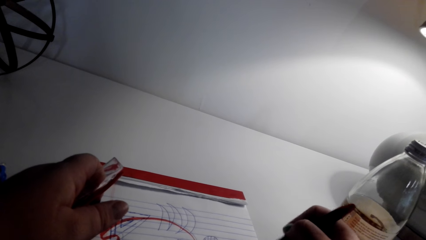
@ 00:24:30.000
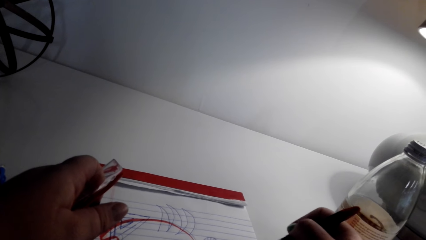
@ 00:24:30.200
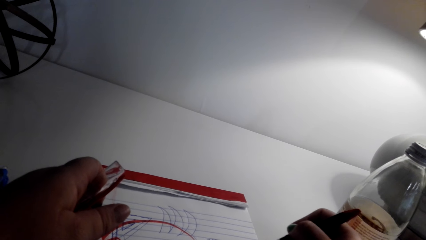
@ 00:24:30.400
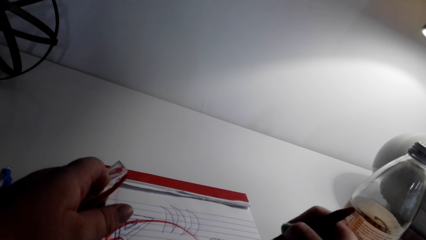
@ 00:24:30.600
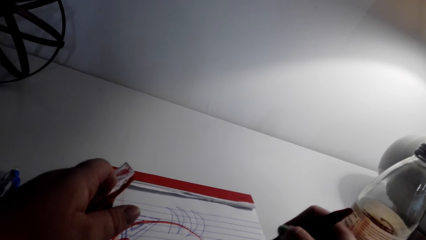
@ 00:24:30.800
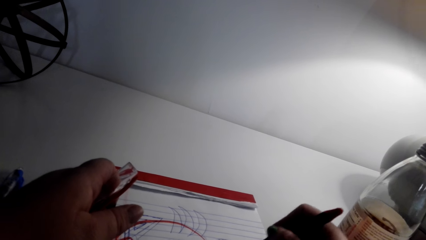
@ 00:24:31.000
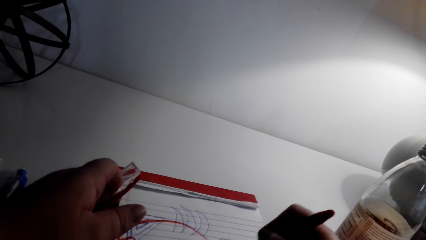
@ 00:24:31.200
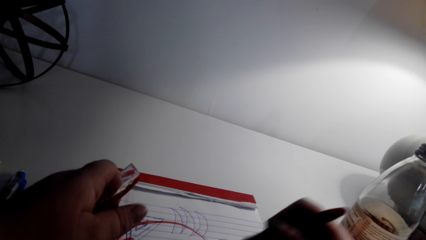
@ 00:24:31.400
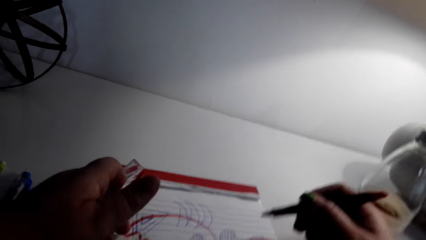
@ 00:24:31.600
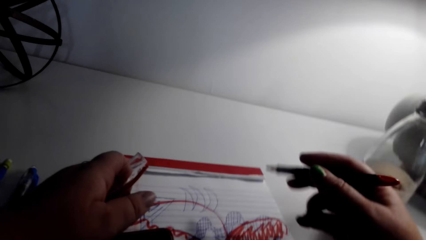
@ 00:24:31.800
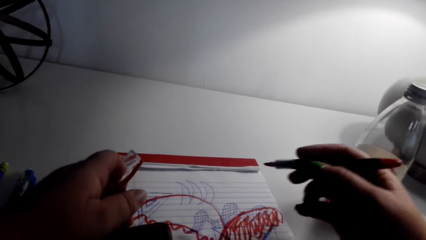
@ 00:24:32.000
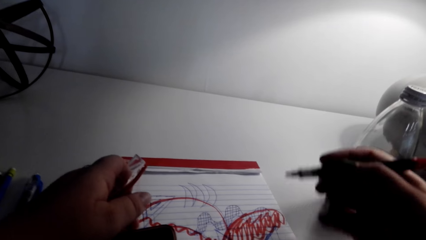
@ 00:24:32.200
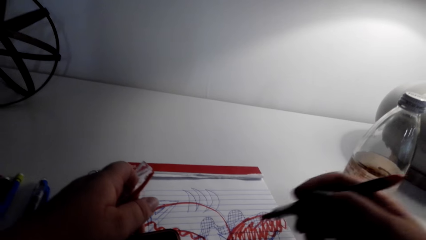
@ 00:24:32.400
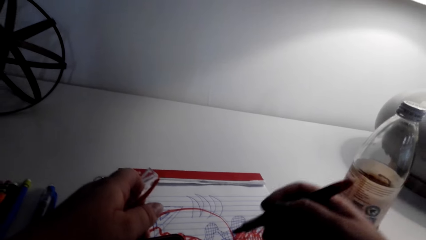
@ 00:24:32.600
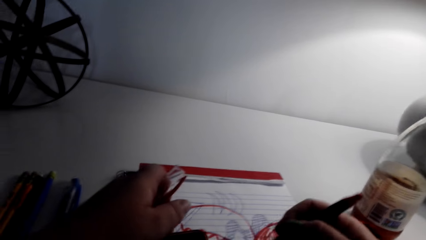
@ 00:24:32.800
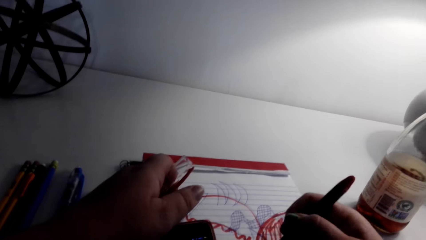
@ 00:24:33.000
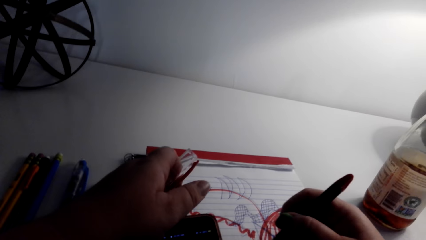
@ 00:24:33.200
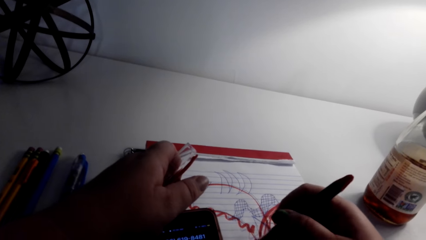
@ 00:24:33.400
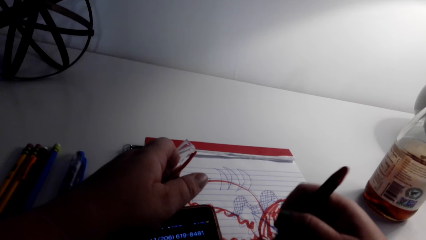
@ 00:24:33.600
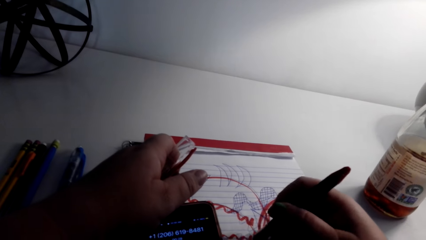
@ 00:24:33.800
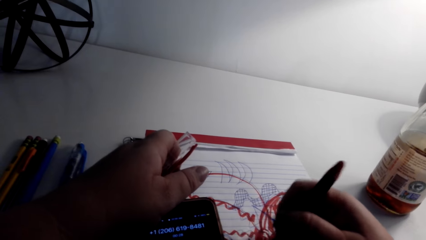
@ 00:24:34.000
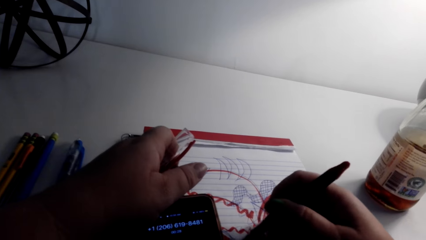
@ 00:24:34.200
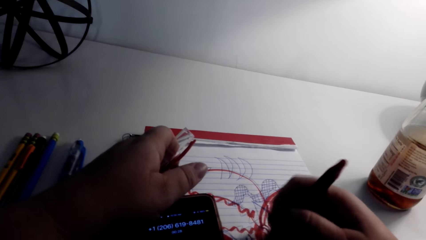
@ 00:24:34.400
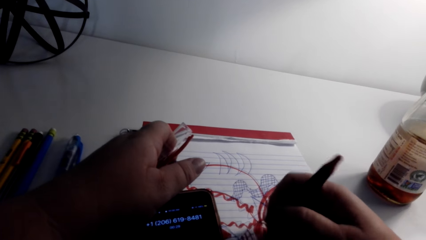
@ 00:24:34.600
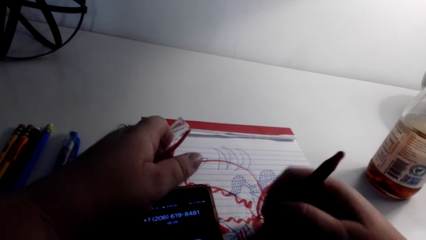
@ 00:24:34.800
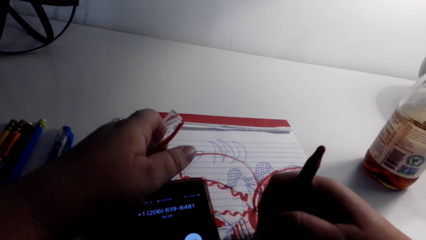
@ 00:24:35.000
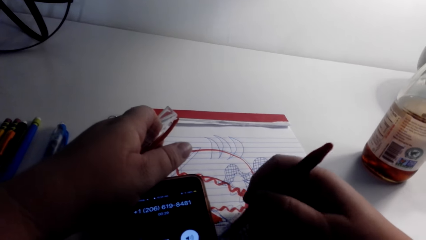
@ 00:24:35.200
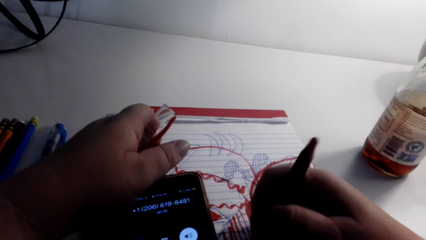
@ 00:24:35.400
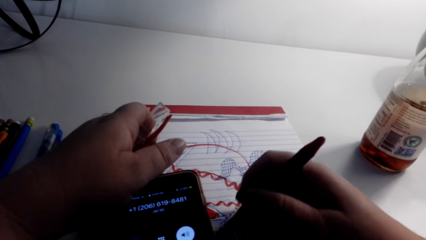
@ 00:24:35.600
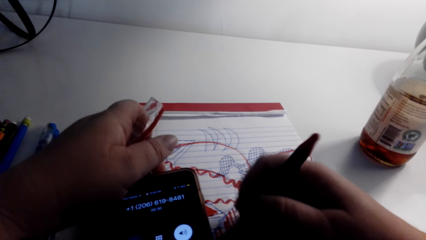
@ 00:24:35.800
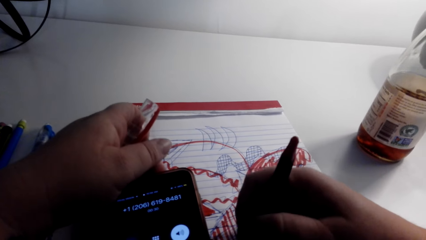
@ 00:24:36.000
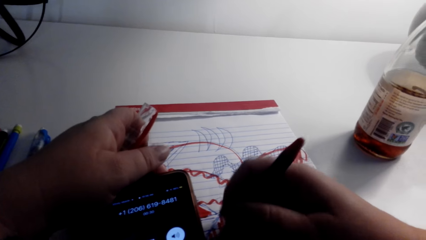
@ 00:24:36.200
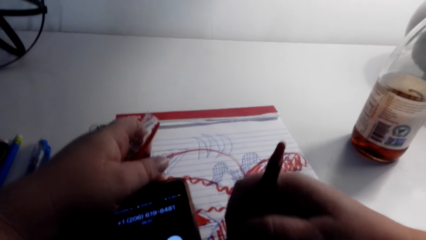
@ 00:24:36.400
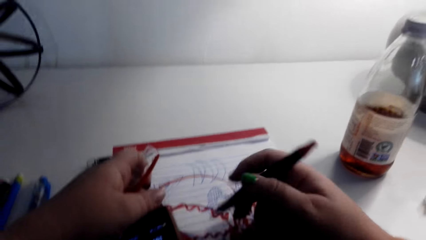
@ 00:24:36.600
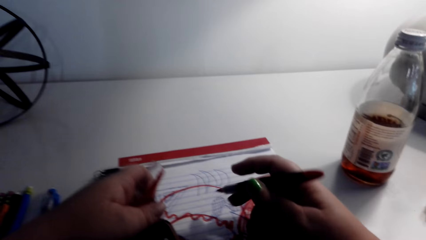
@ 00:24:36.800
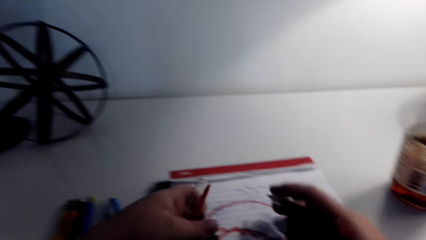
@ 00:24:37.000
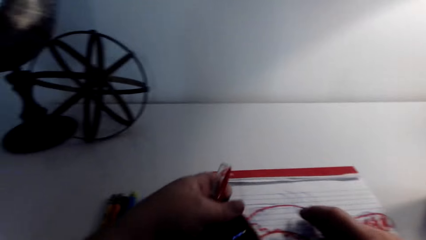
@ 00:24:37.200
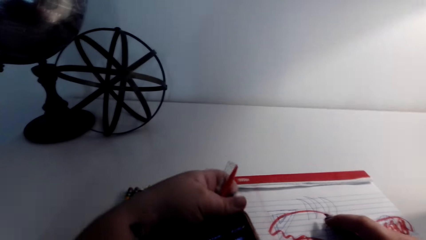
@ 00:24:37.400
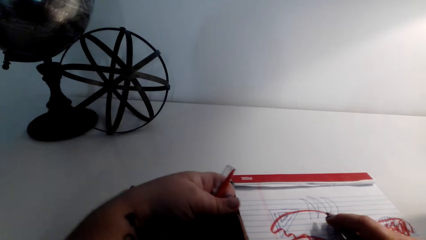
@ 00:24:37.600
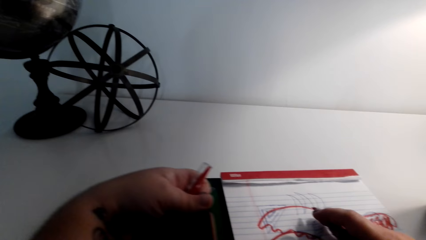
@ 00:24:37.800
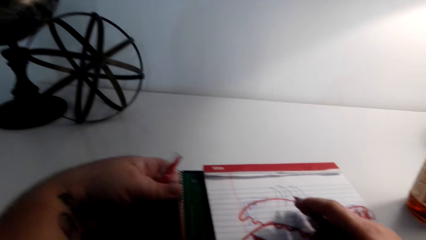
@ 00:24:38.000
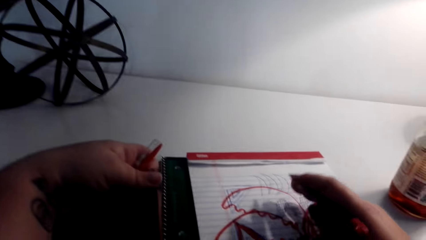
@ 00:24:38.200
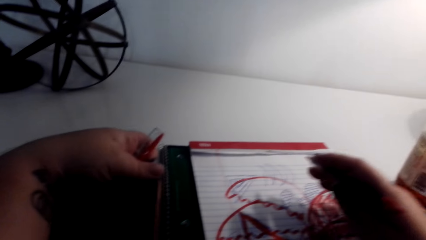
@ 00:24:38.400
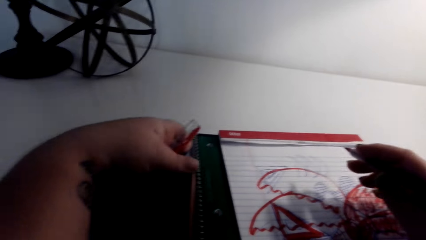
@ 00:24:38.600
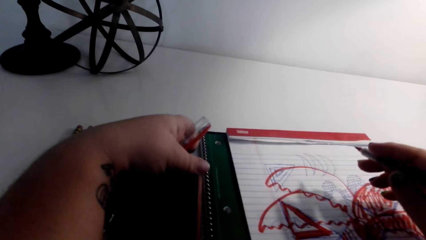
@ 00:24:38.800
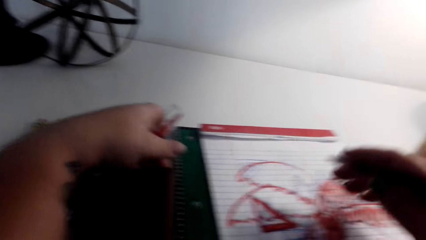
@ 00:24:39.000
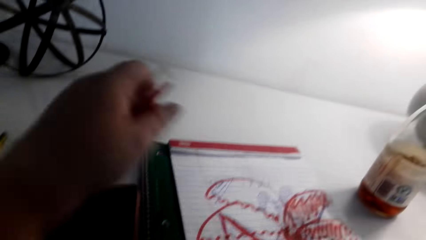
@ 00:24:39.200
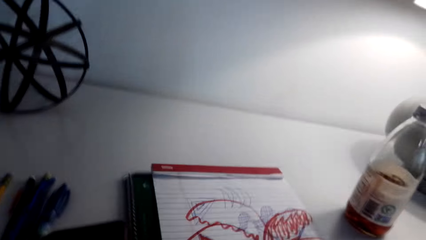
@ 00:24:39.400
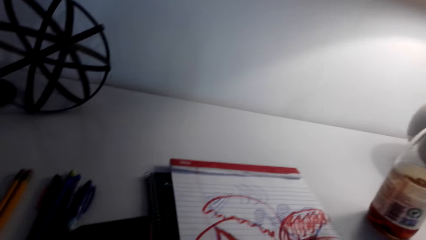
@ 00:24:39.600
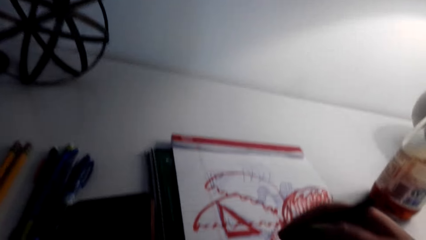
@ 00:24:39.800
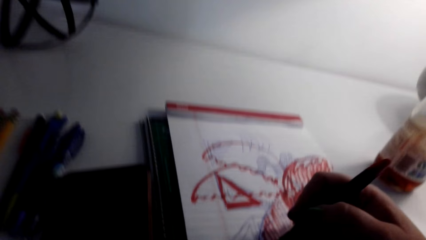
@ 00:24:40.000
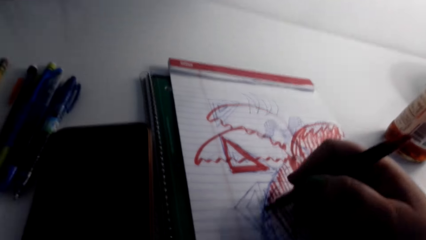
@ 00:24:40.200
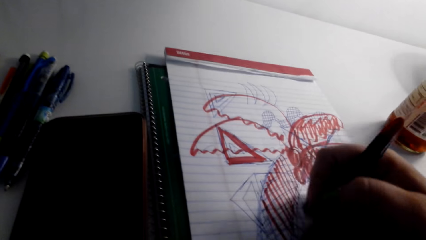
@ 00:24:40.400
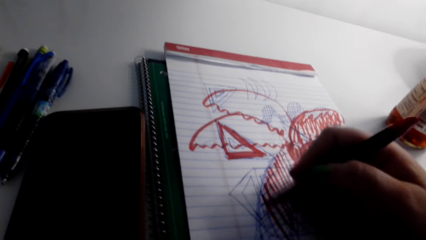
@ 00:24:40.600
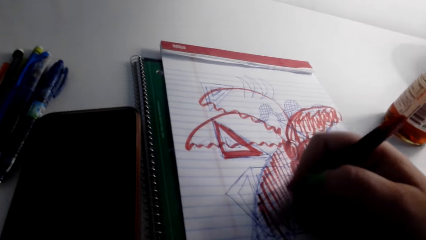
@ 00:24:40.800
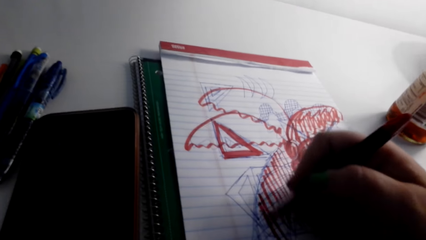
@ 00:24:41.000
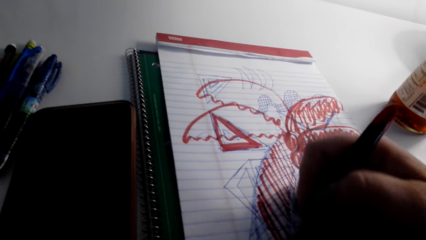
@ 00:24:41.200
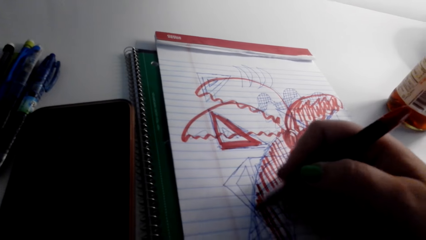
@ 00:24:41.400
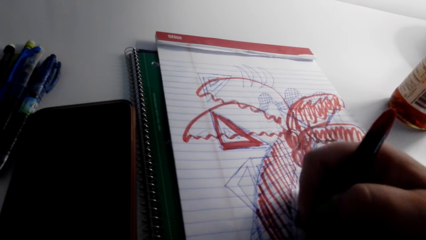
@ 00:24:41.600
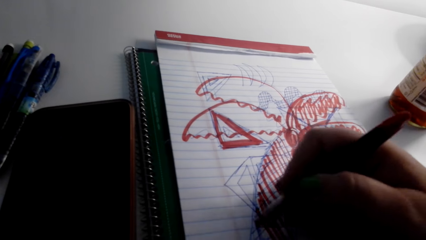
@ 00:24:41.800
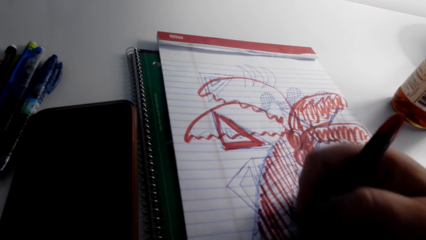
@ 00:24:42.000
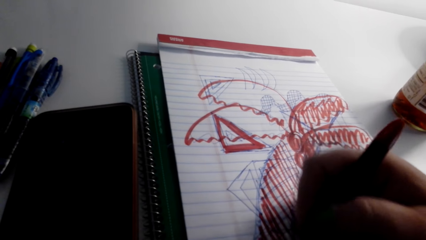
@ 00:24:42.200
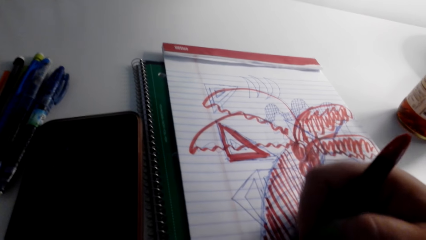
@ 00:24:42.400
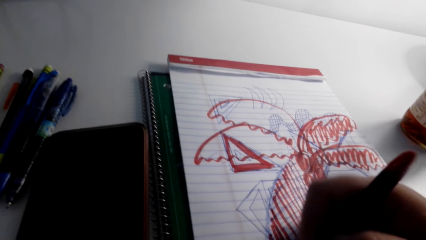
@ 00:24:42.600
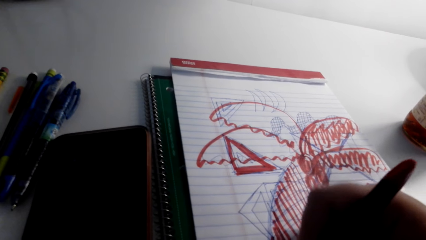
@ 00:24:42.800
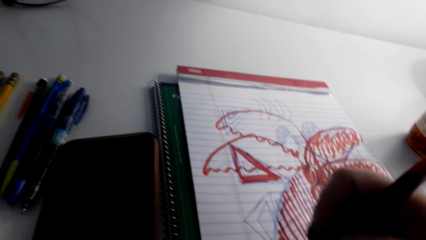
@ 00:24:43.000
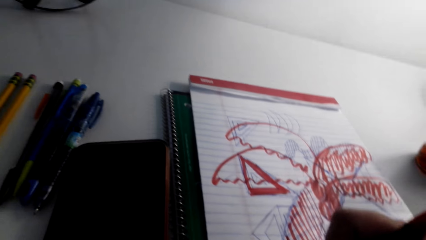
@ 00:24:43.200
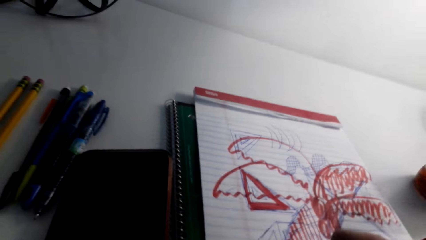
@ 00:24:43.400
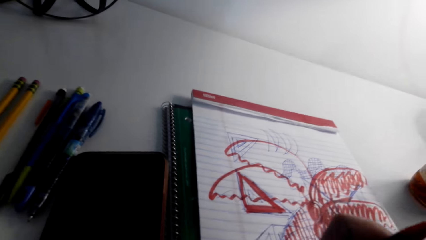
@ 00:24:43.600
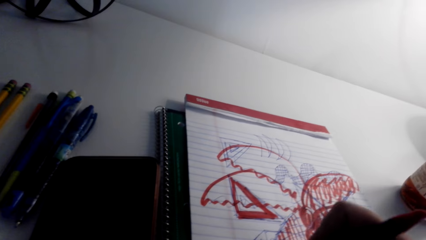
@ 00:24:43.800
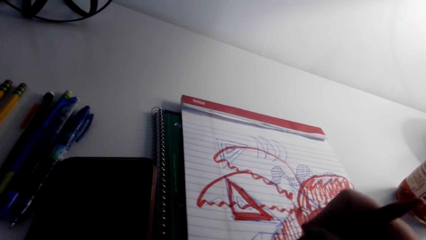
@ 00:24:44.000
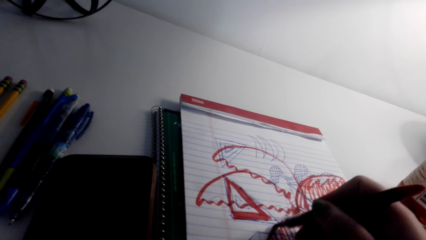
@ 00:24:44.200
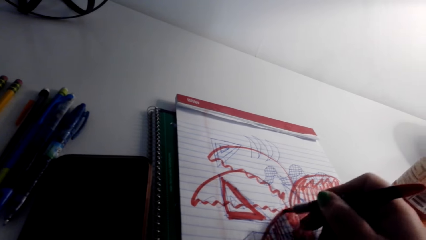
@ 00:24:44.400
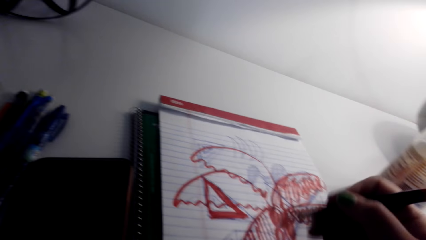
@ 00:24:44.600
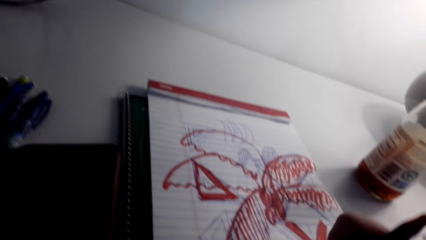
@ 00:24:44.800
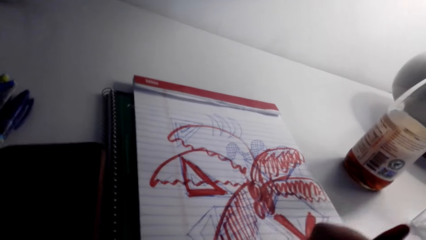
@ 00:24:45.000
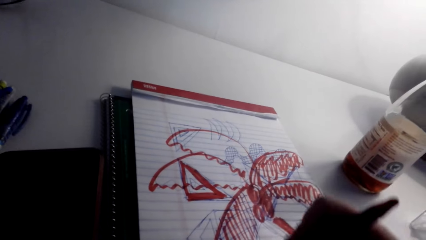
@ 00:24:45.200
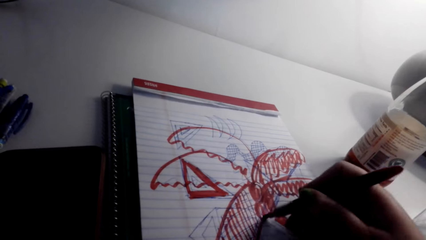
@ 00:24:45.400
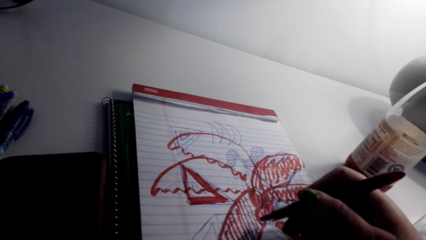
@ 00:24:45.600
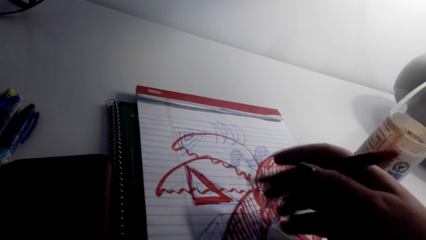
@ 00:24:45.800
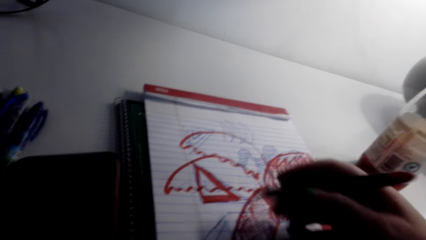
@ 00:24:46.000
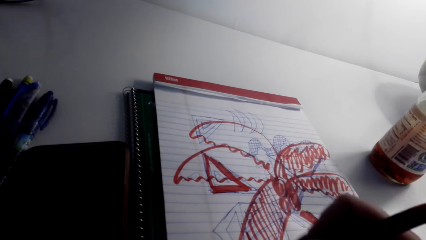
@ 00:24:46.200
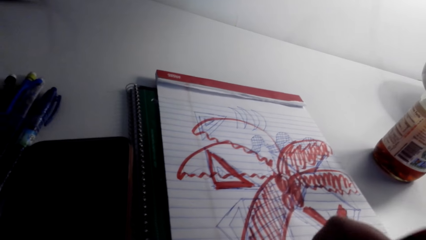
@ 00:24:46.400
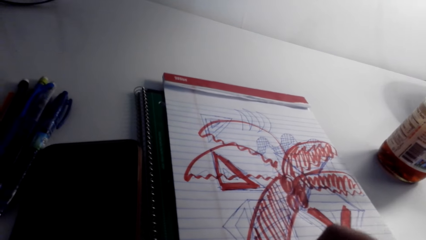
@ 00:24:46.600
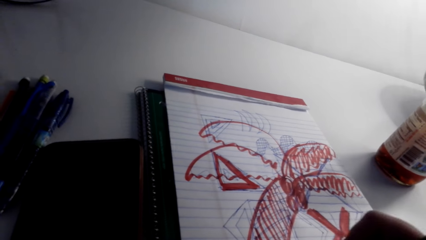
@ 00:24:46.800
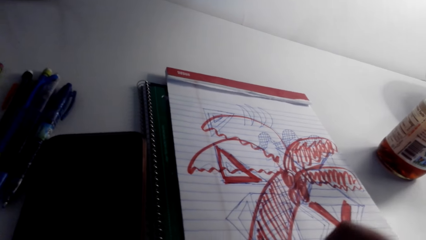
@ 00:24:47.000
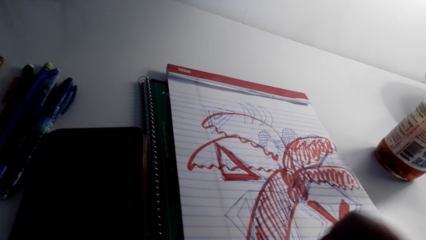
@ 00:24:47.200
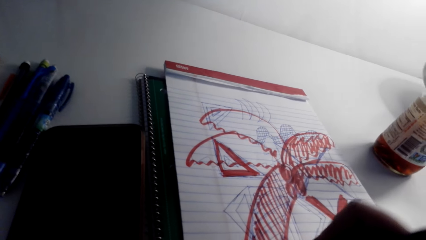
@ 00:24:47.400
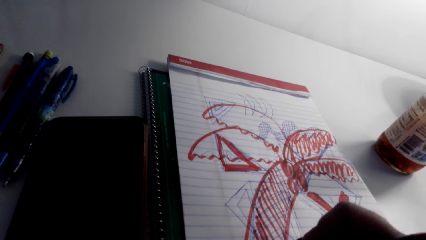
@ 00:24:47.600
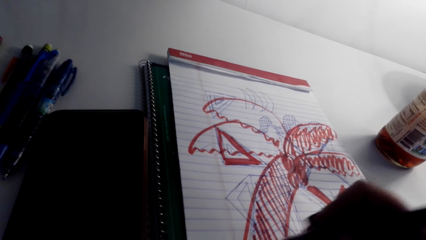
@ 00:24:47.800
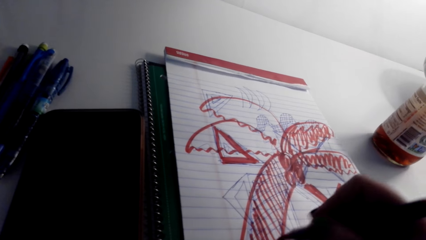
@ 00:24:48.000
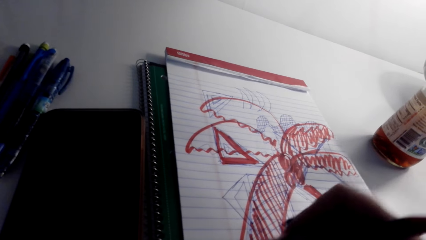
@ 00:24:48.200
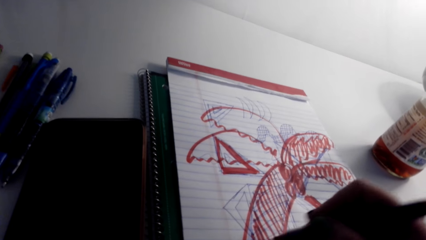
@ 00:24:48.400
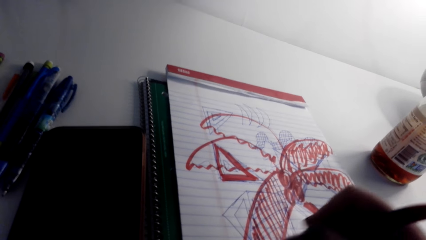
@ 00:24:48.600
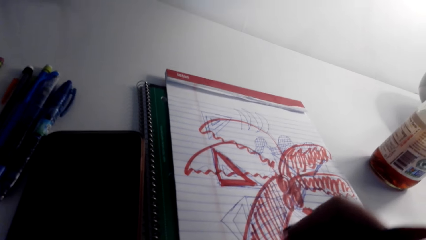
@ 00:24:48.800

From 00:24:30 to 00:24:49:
The camera wearer talks with something. They color the sketch. They hold the phone. They draw the art on a book.
